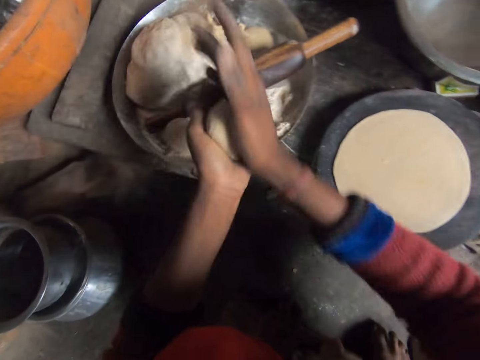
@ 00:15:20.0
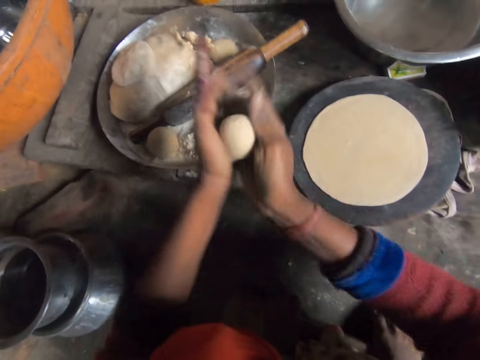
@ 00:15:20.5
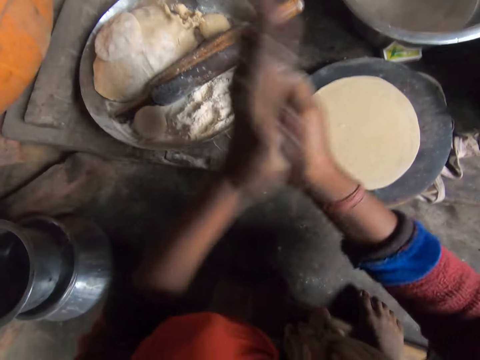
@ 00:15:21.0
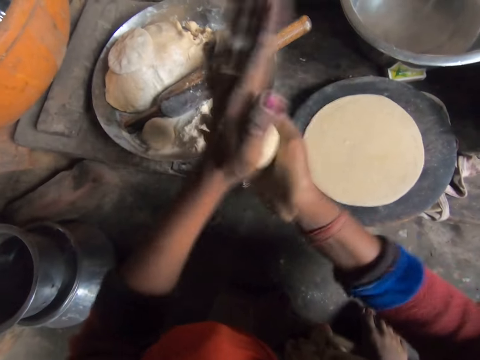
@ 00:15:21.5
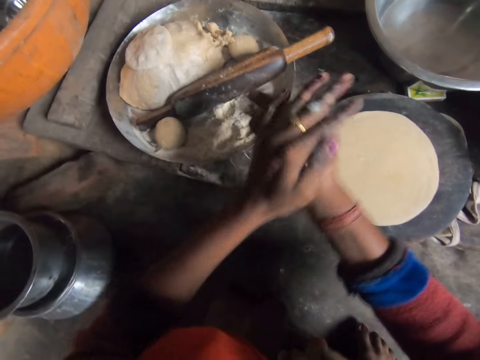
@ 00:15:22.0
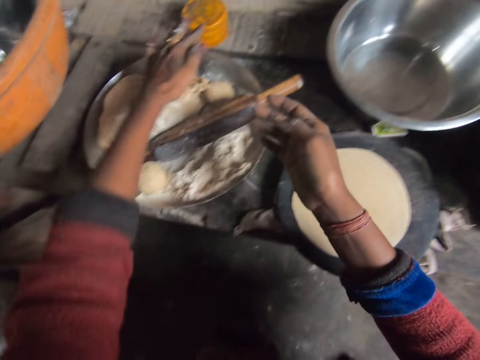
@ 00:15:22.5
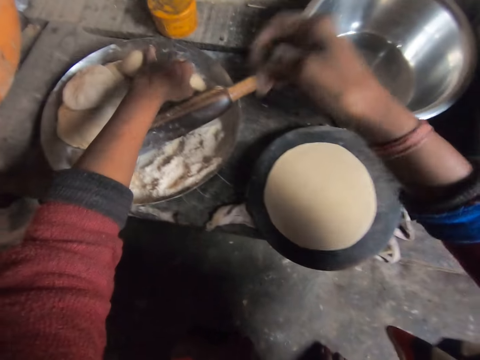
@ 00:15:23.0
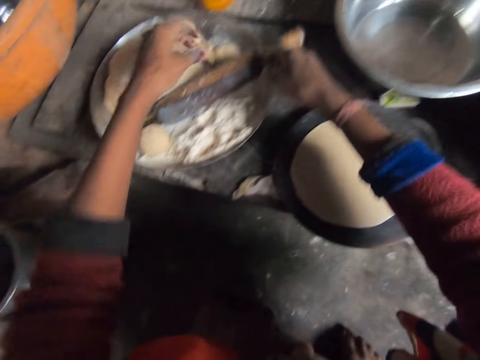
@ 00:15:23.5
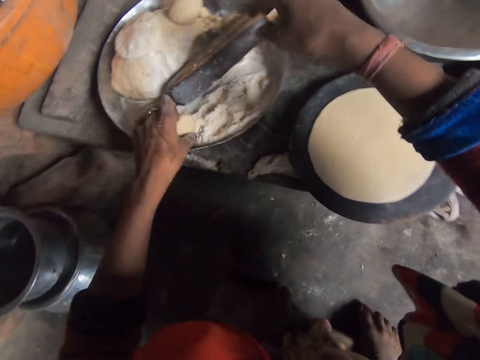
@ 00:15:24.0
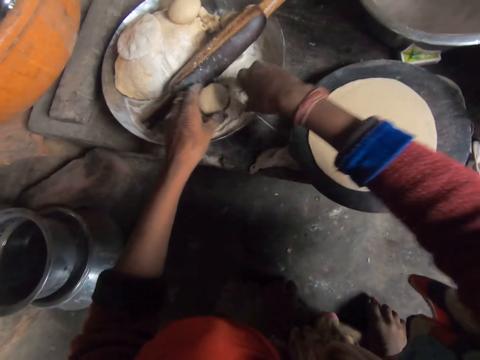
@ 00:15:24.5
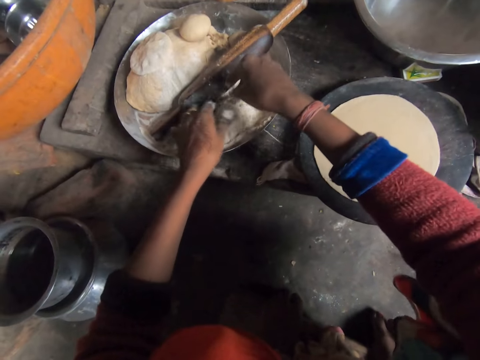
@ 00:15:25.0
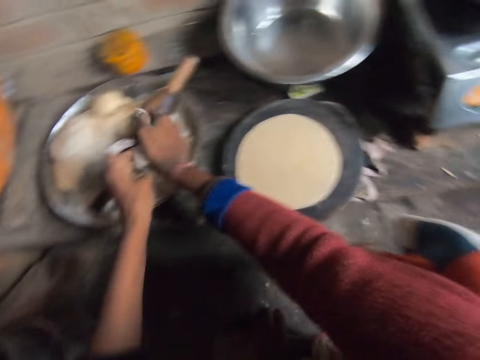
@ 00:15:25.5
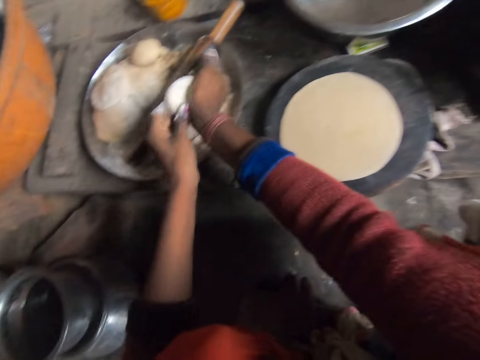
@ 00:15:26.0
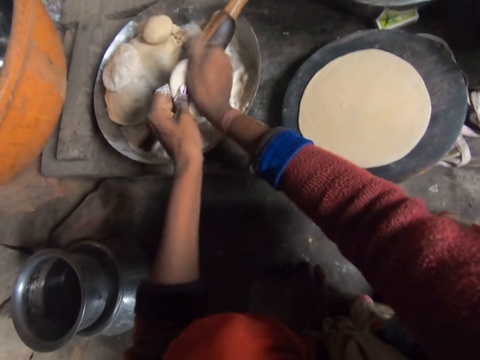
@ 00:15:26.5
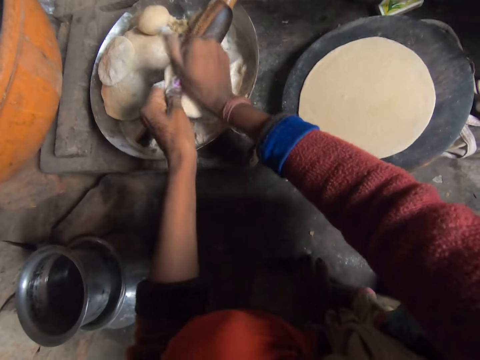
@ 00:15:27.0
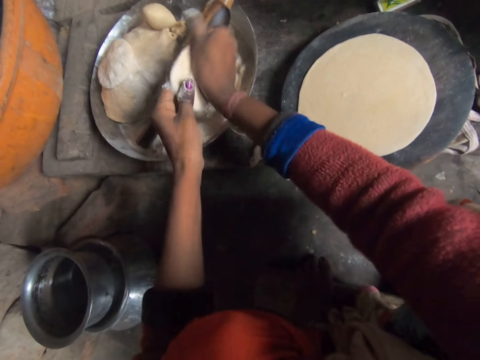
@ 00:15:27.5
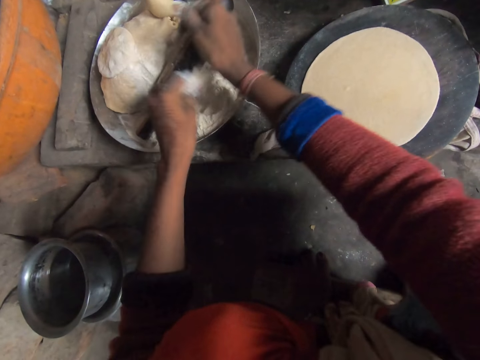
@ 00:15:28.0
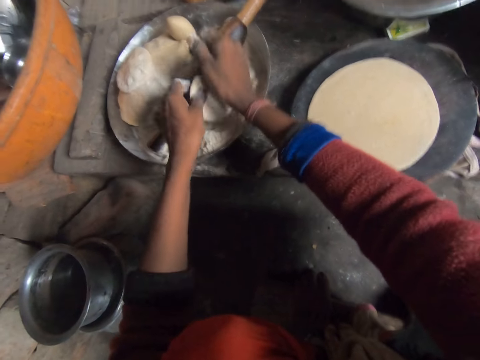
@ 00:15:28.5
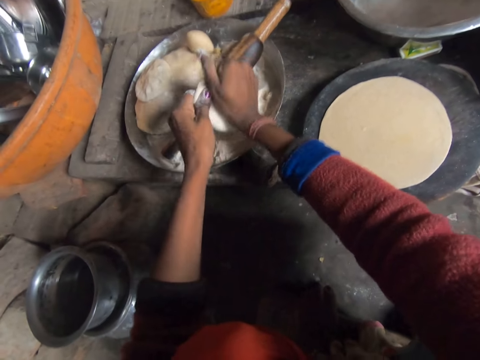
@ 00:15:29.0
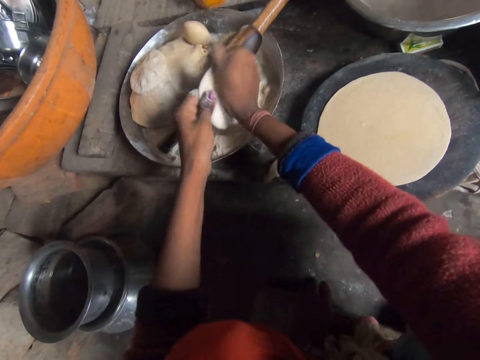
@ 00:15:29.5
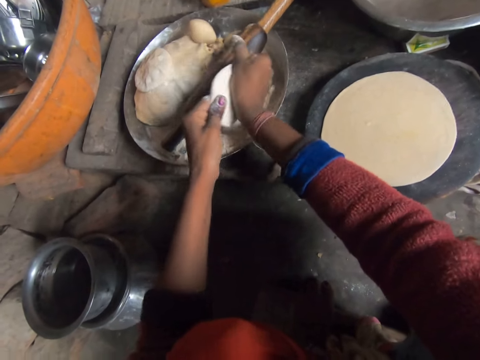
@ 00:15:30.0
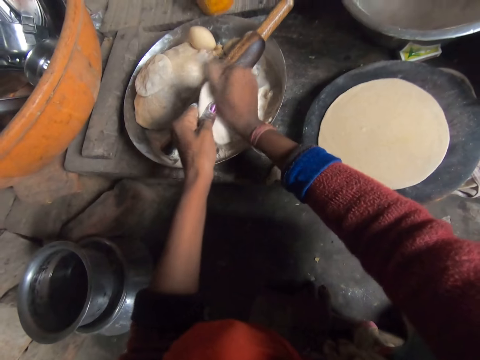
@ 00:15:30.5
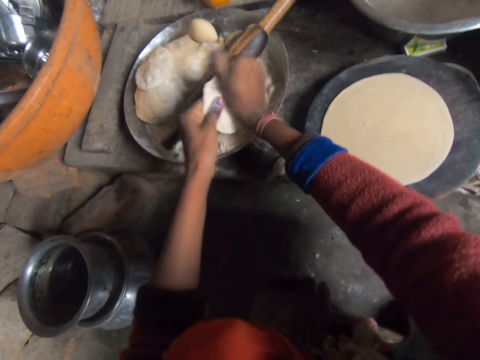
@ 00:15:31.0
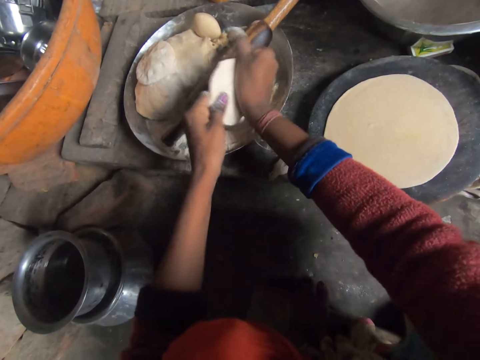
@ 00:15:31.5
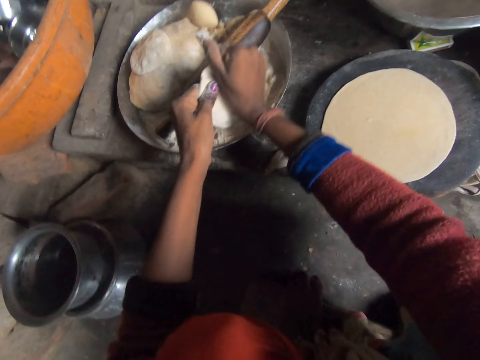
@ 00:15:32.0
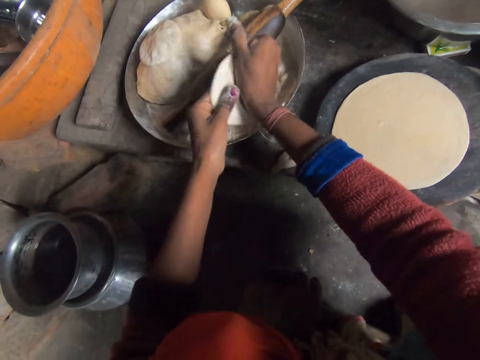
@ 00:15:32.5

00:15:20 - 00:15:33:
The camera wearer touches the tray. She places the dough on the paraat. She rolls the dough with her hands and moulds the dough. She drops the dough in the tray and moves the rolling pin. She picks up the dough. She puts flour on the dough and places the dough on the flour. She moulds the dough and spreads the dough. She puts flour on the dough and spreads the dough.

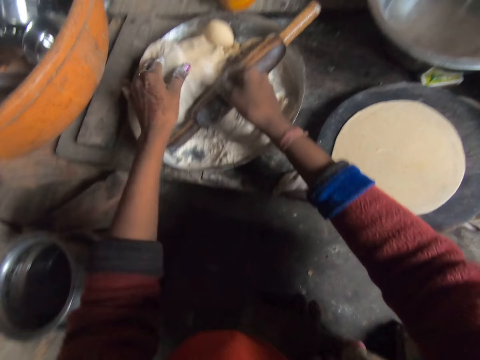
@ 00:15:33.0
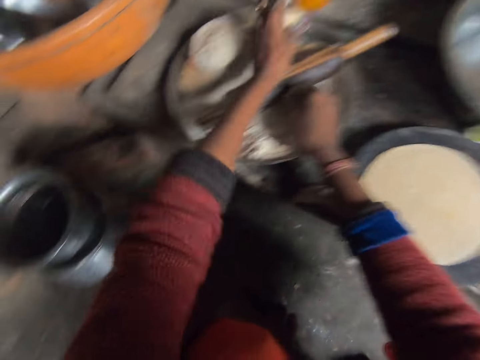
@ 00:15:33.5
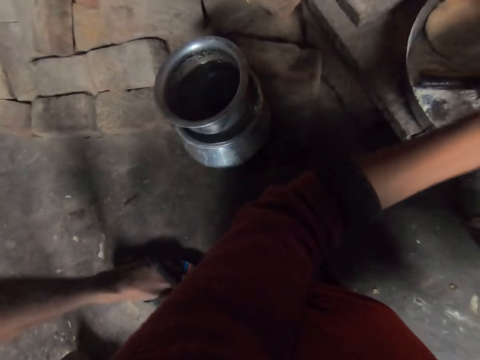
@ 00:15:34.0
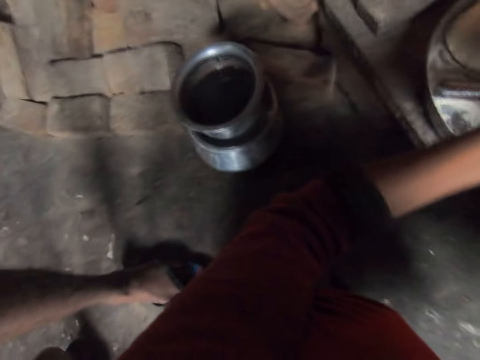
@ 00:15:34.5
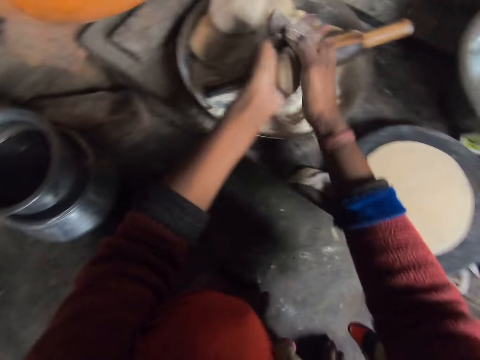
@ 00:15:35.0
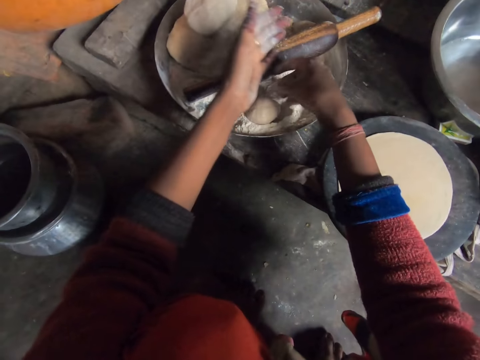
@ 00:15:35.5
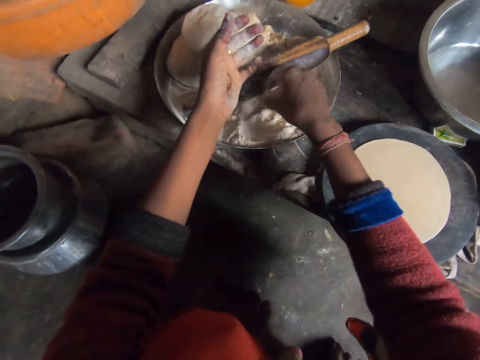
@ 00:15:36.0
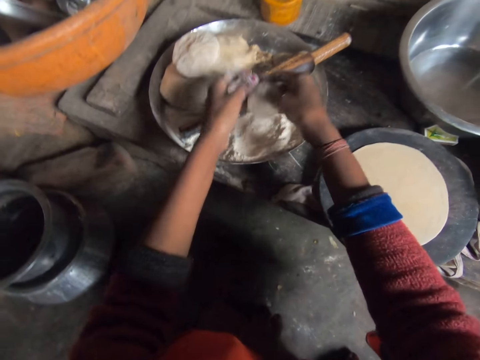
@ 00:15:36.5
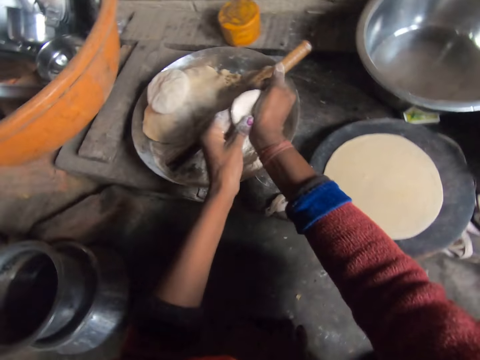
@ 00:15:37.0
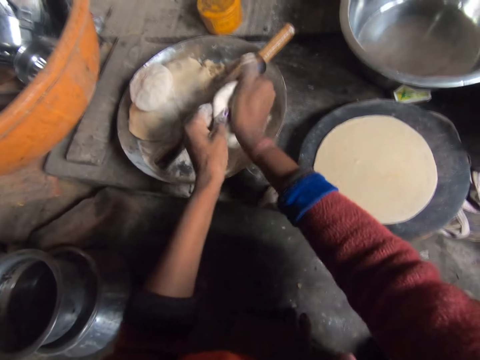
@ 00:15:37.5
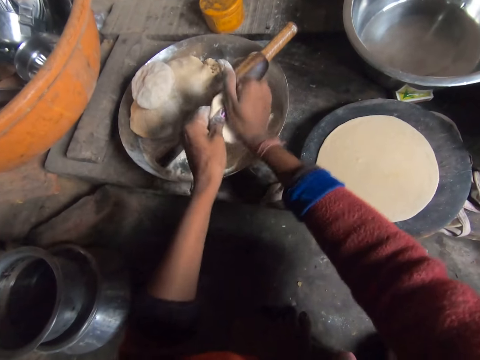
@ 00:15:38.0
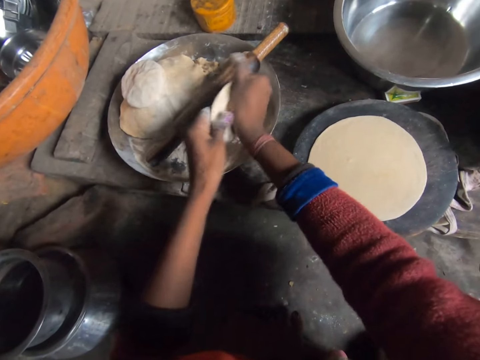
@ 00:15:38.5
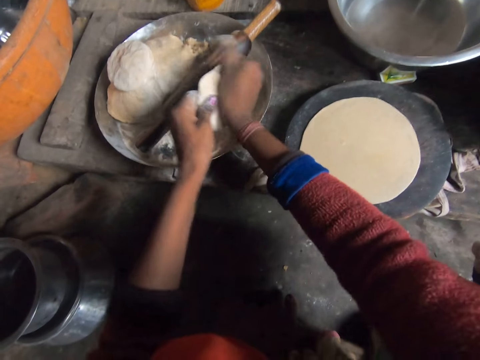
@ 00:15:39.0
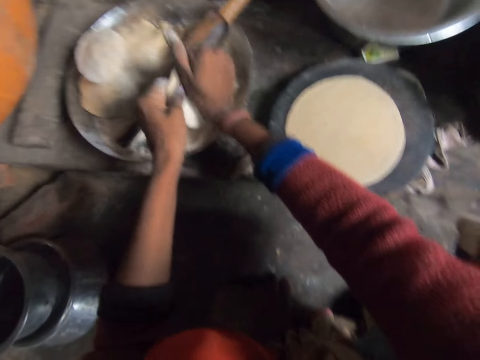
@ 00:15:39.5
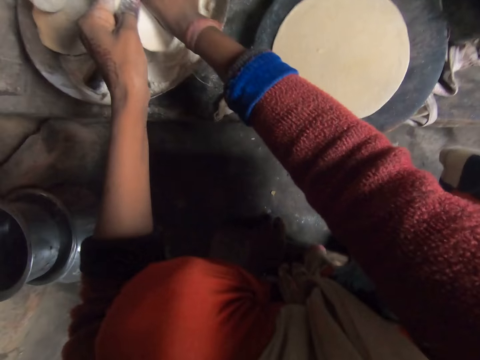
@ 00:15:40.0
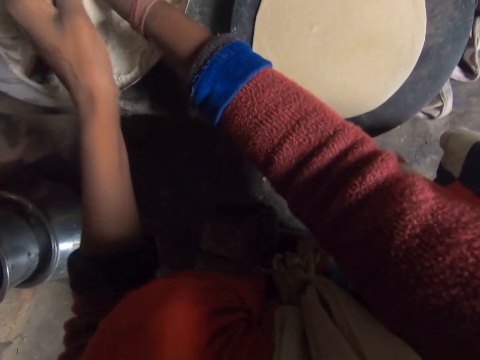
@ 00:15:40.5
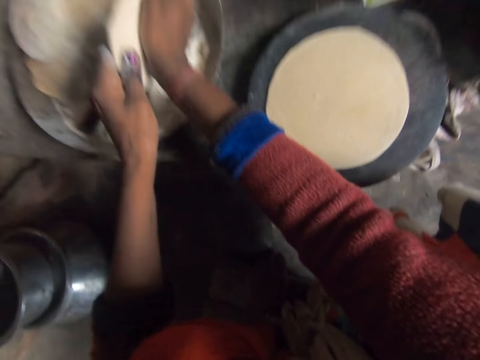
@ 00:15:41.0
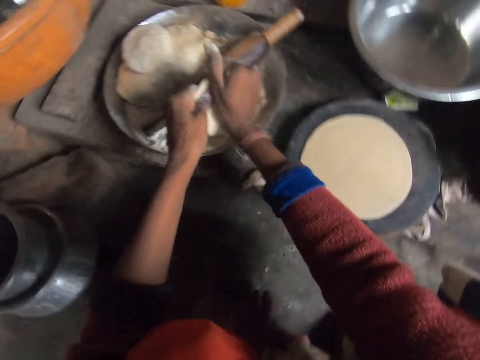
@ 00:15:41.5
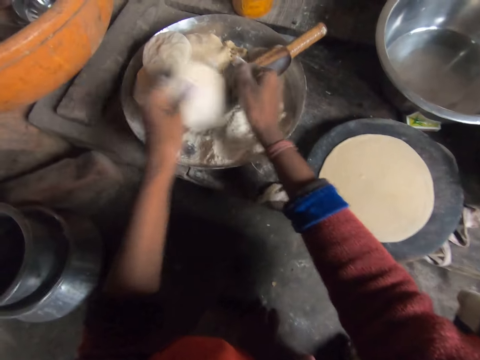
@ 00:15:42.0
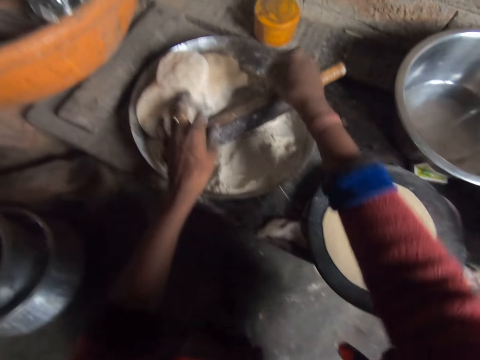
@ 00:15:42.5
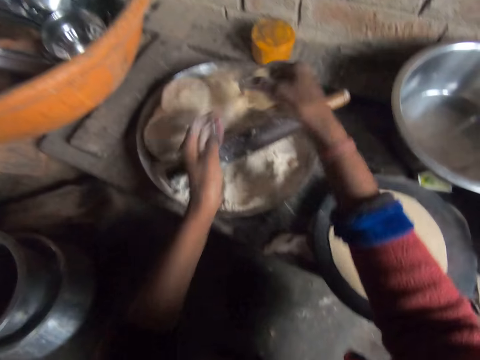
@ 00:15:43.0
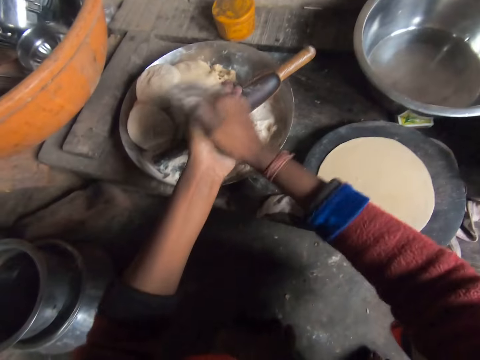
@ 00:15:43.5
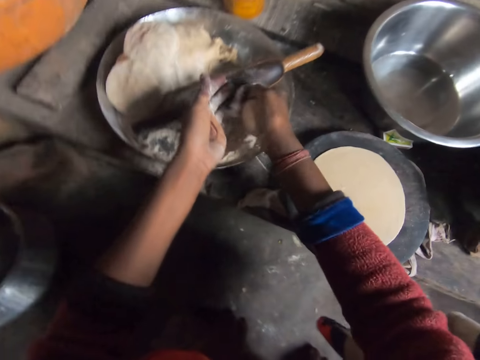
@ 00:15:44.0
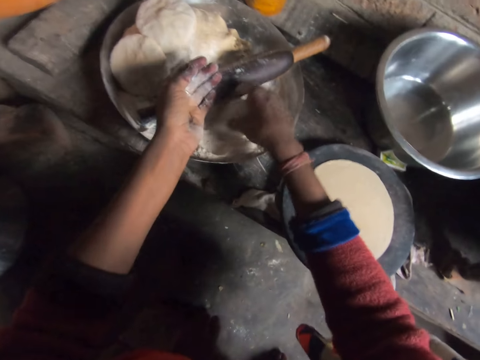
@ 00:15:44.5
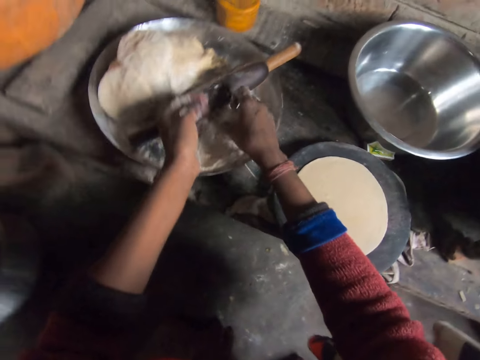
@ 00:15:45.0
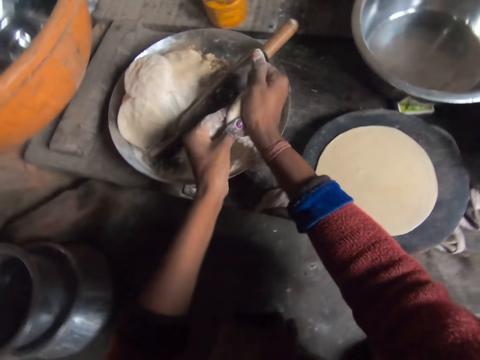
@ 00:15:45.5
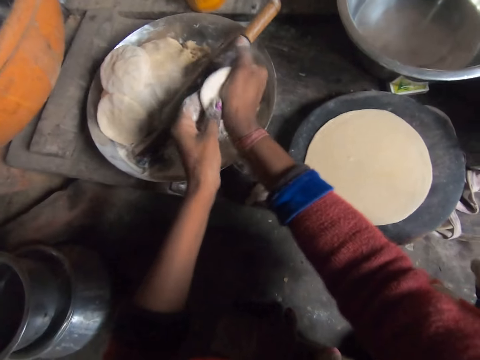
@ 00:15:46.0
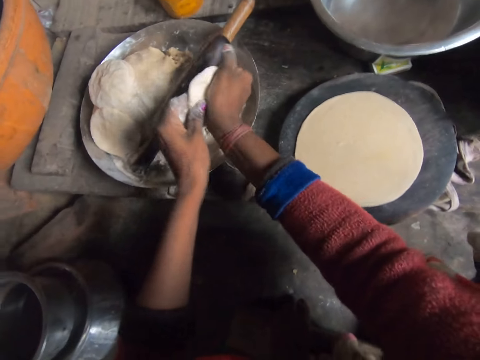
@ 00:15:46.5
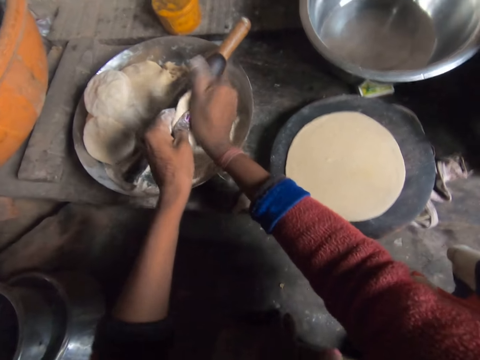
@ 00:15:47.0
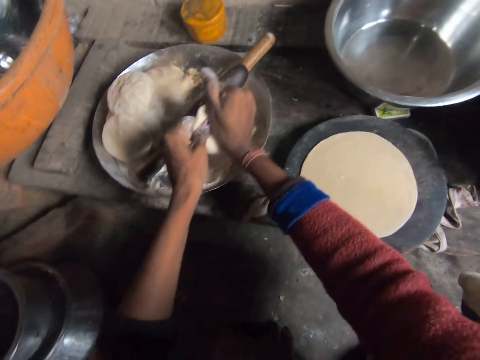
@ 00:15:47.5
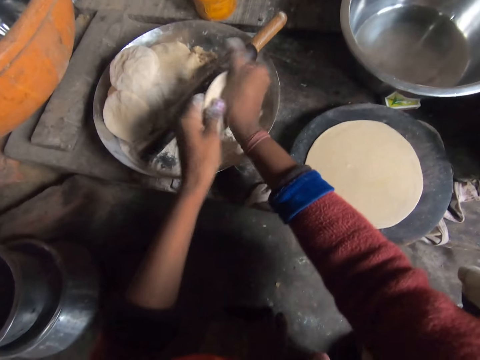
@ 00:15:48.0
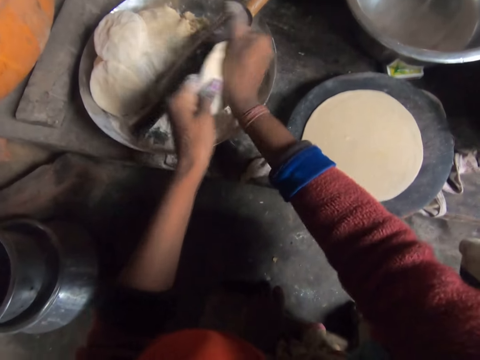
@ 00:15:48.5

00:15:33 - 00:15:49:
The camera wearer places the dough on the dough. She picks the dough from the tray. A person walks in the kitchen. The camera wearer moulds the dough and rolls the dough with her hands. She places the dough on the flour and picks the dough from the tray. She moulds the dough and spreads the dough. She places the dough on the dough, picks the dough from the tray and rolls the dough with her hands. She places the dough on the flour and drops the dough in the tray. She picks the dough from the tray. She spreads the dough and moulds the dough.
